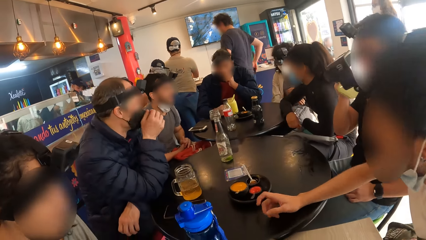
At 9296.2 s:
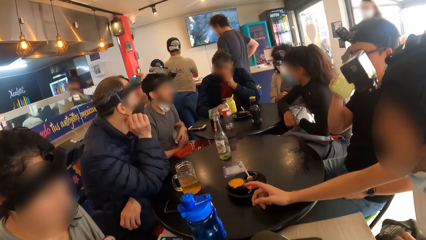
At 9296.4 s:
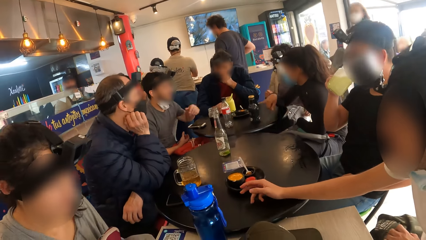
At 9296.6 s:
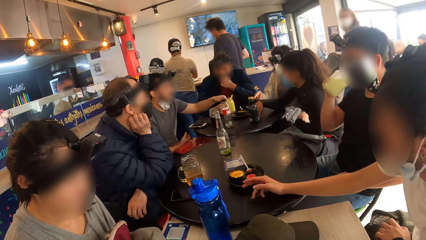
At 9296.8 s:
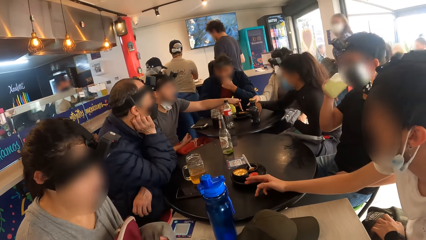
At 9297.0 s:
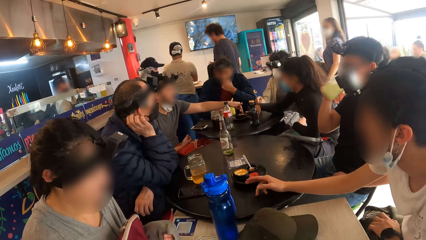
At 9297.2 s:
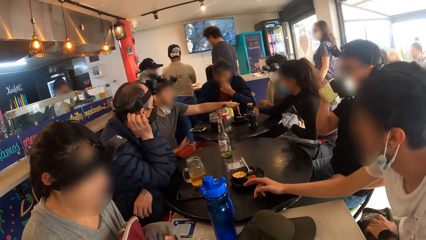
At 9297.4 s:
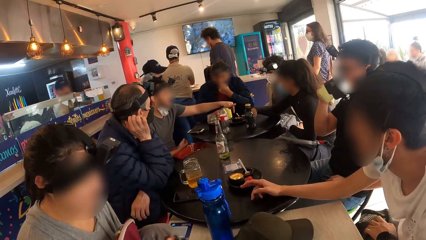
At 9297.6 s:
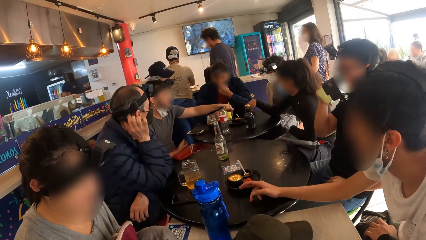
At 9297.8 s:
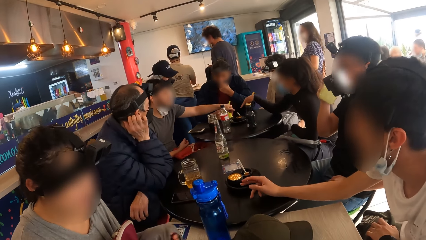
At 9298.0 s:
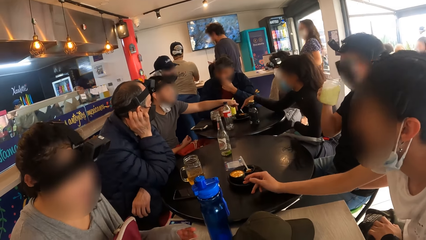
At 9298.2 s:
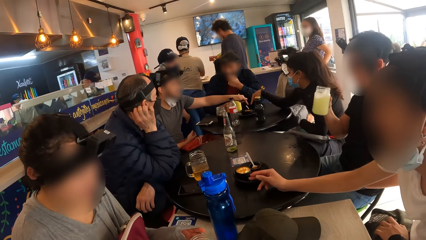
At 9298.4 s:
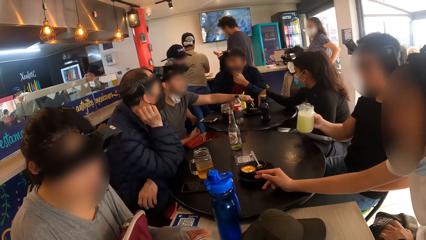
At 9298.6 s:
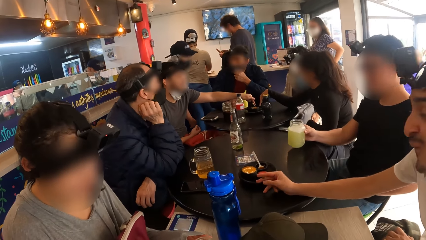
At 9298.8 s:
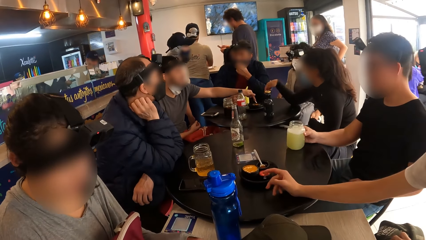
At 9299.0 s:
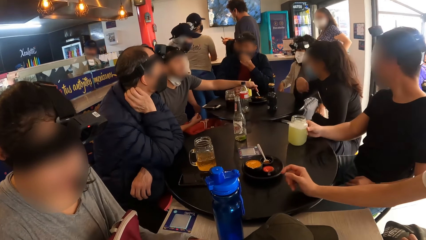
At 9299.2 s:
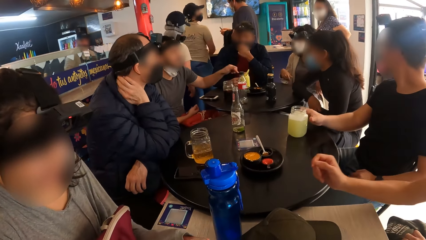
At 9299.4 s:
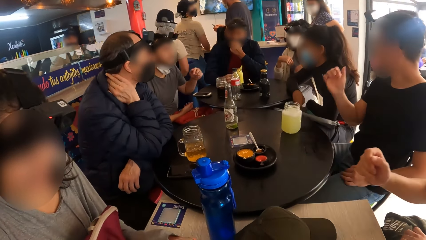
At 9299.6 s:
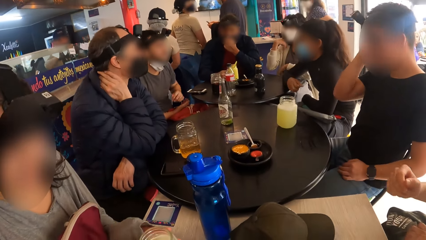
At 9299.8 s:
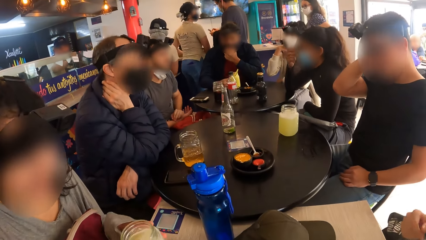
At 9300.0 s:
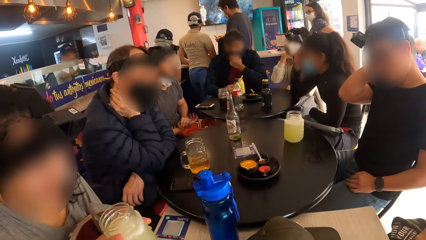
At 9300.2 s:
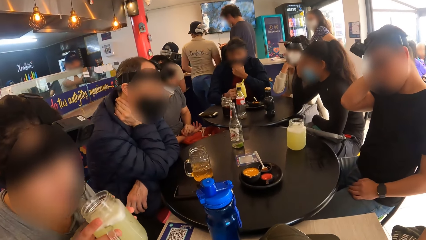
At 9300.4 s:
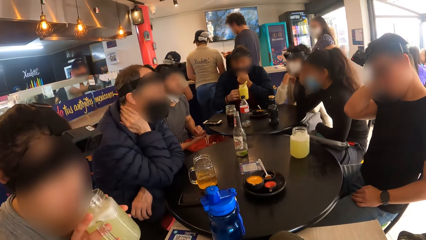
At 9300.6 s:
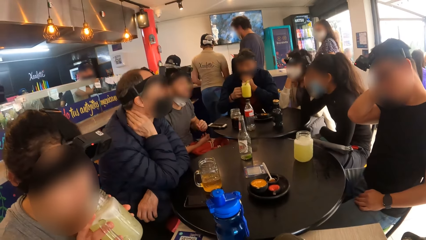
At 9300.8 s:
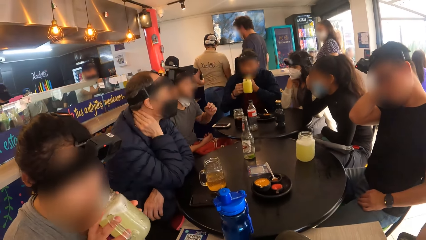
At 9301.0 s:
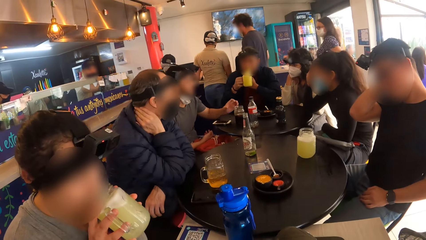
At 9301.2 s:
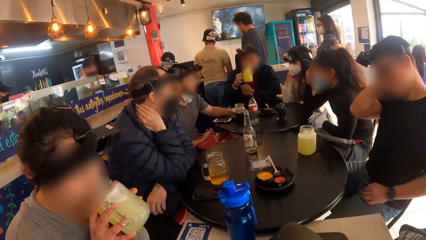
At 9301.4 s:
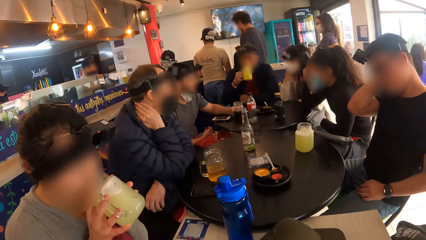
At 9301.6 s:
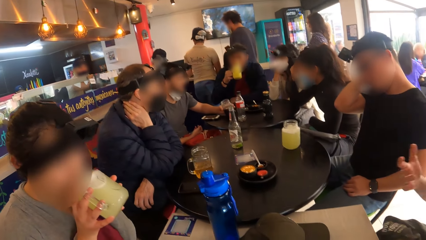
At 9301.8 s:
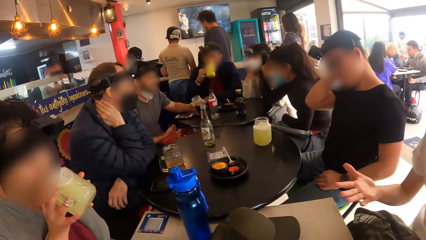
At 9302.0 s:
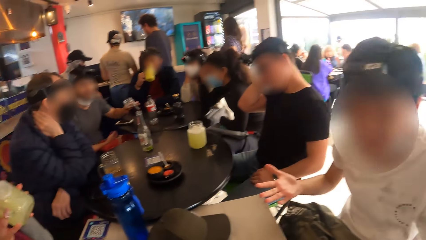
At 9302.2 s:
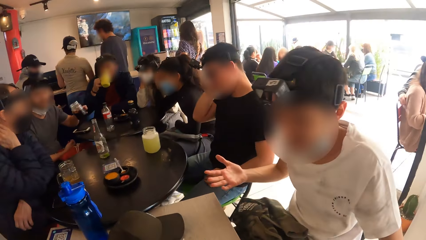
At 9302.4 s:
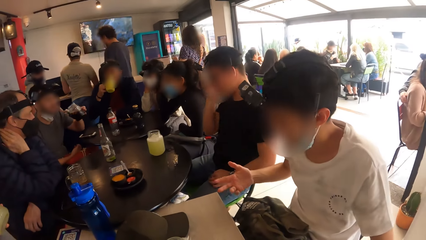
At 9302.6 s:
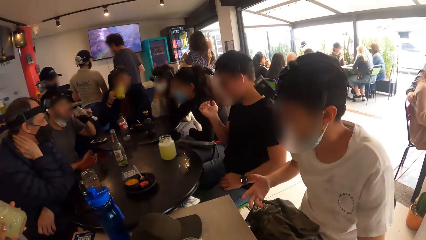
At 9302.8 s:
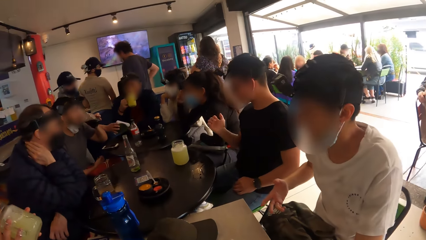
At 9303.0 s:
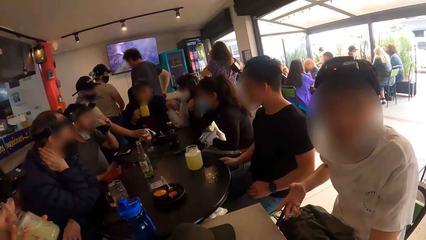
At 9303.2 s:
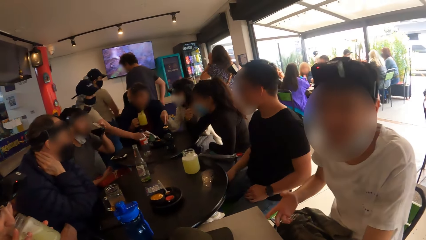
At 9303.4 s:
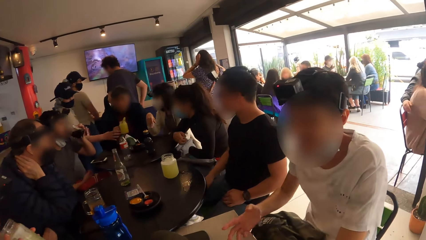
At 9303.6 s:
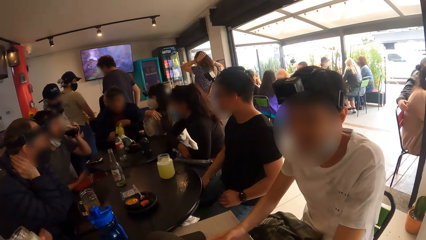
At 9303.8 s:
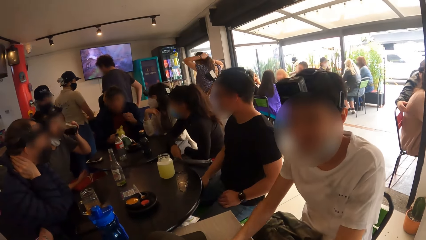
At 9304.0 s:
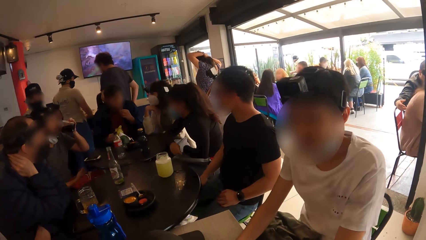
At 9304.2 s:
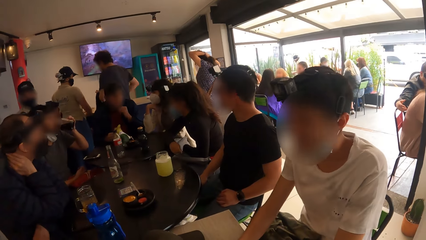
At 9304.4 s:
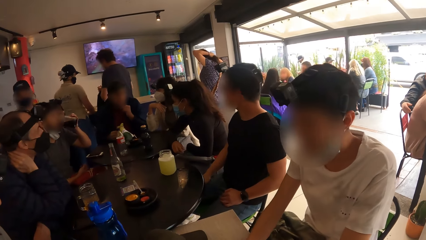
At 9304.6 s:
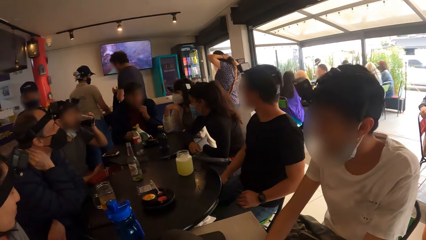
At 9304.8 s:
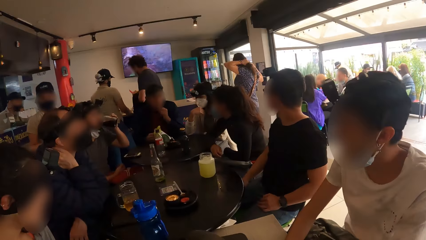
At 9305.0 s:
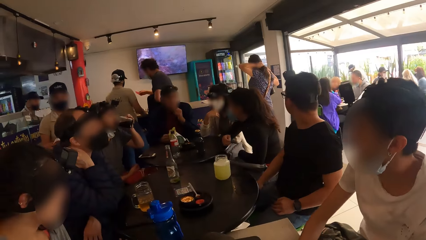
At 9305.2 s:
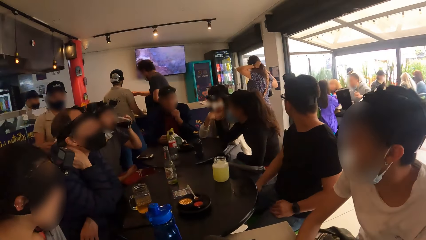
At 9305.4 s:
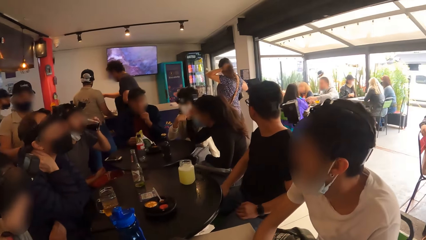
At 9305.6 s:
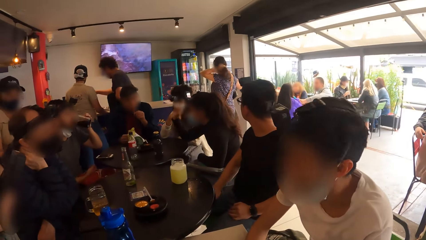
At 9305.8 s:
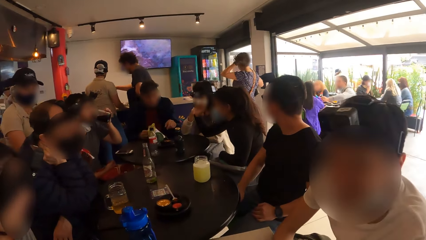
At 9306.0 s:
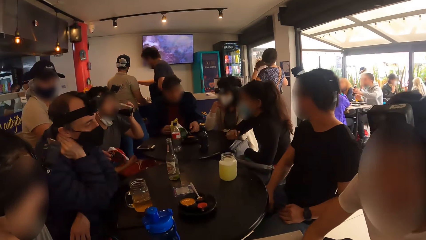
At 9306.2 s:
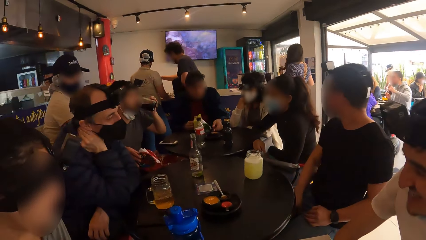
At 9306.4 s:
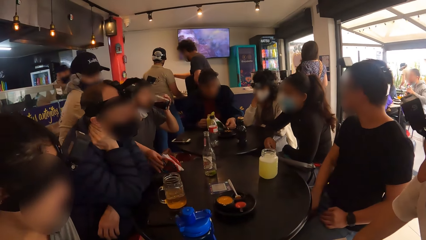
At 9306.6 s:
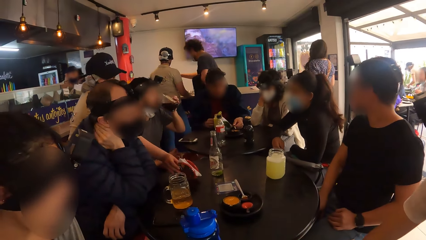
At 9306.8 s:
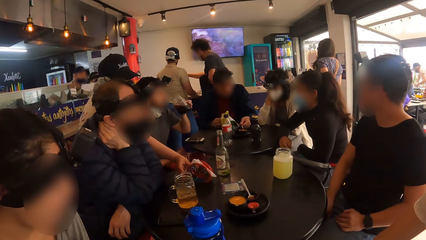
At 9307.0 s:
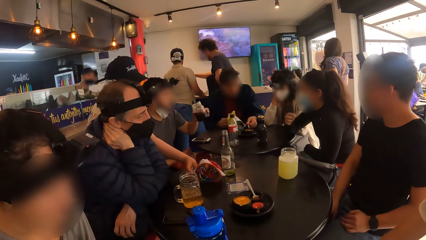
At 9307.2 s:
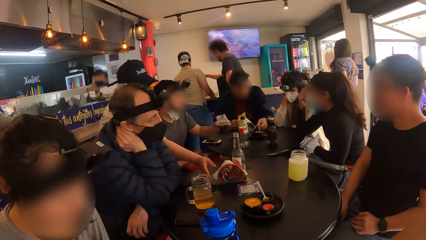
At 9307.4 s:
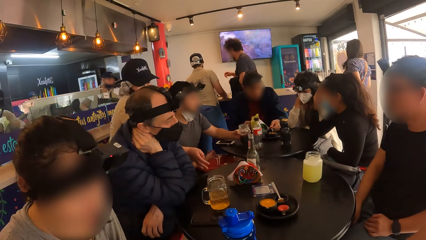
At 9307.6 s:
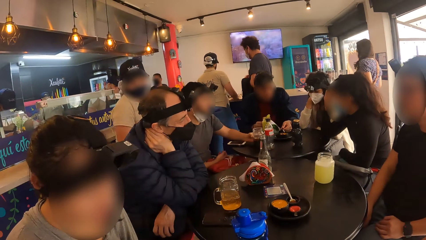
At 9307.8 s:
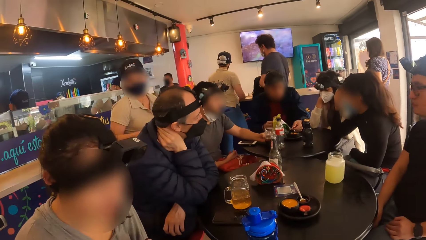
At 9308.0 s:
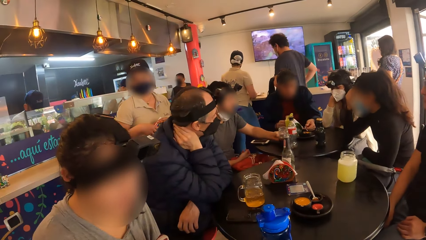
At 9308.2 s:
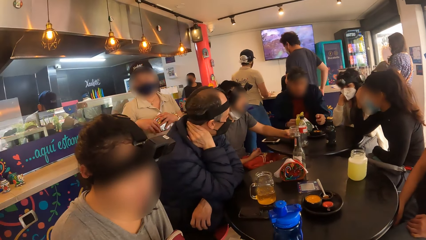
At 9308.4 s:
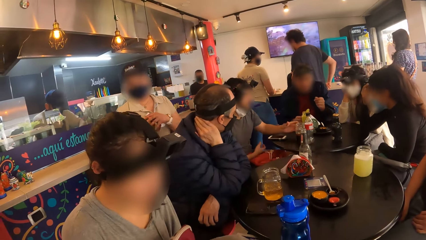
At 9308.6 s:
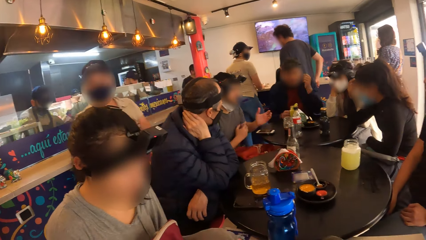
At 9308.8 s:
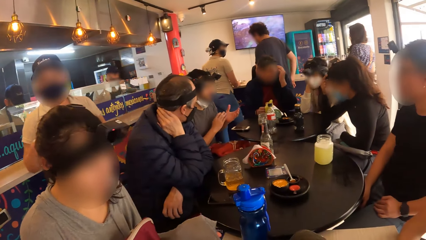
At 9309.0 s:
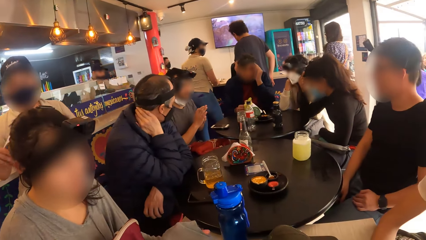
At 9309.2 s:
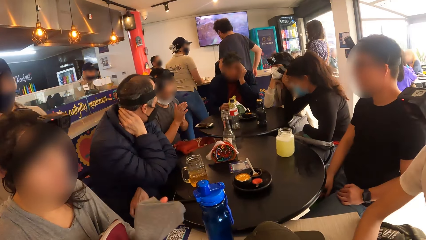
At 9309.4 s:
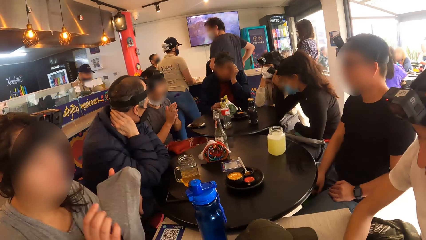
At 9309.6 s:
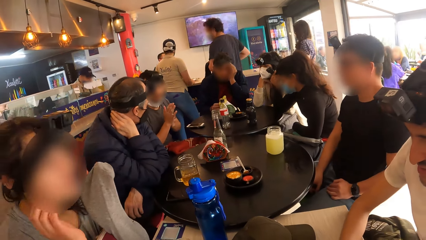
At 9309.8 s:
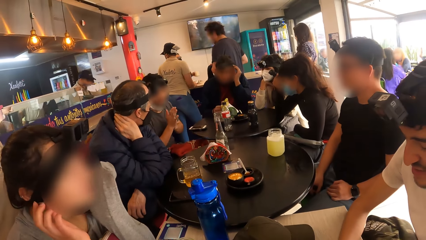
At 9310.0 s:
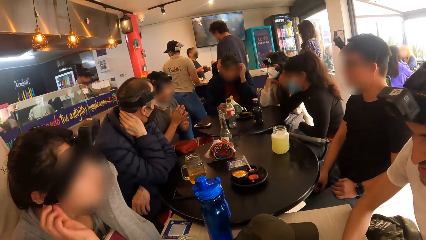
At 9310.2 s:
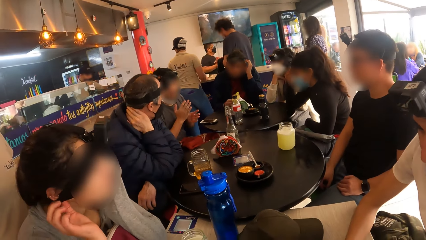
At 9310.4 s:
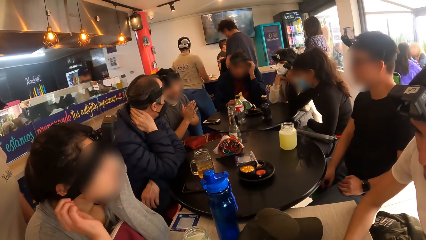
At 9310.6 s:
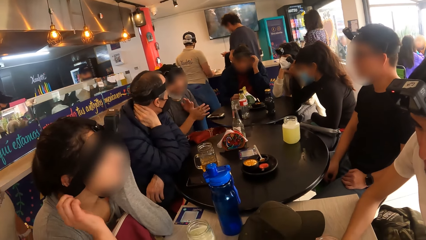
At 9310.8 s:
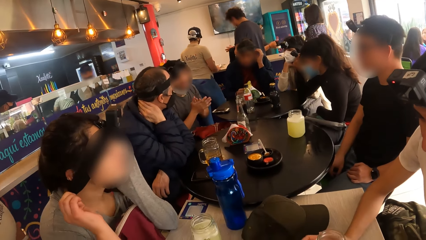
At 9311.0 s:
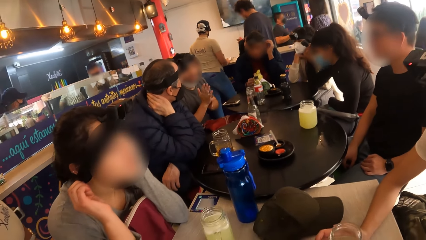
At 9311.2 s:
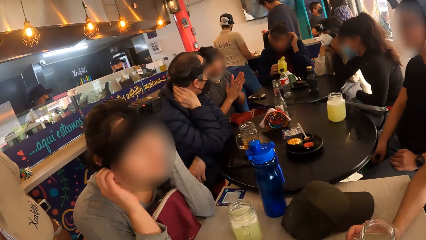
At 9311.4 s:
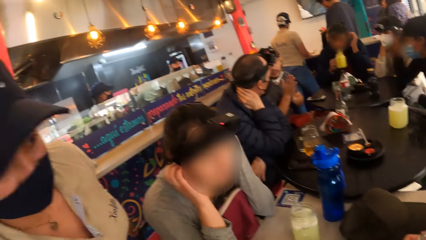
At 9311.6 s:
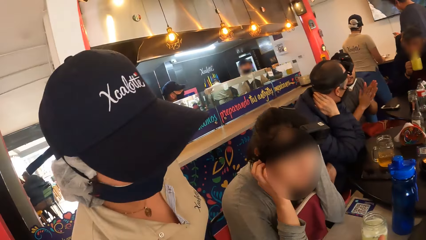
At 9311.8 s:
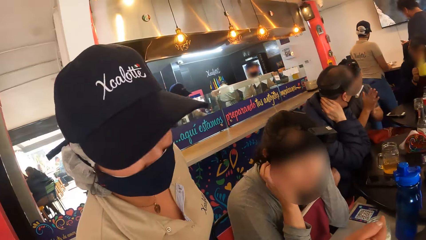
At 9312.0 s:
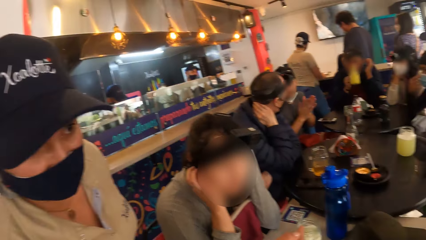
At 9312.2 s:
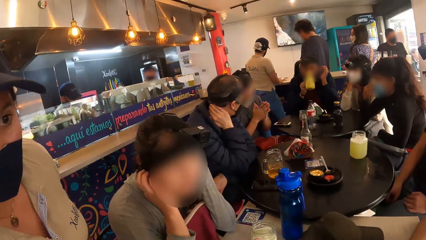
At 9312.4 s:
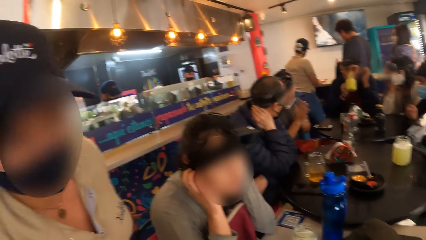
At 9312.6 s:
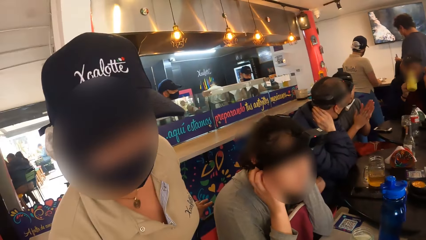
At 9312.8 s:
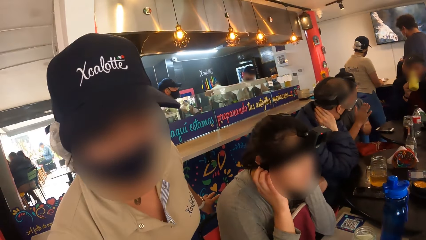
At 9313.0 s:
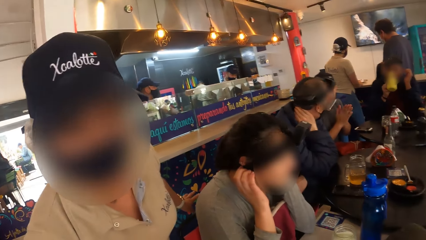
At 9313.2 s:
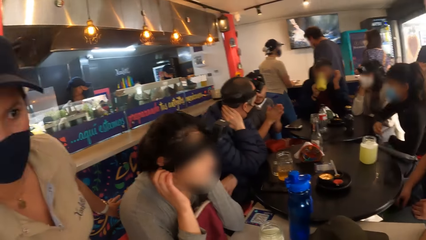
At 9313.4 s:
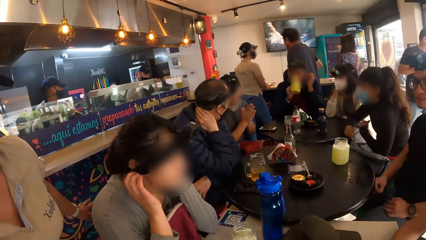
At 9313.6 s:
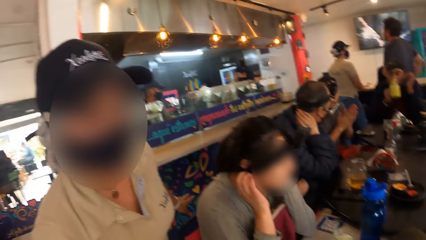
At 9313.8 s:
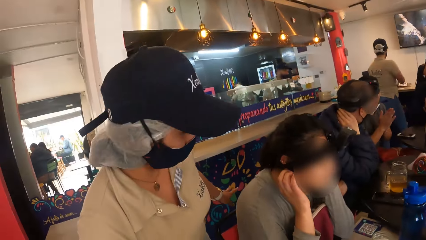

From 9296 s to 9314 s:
A man touches a spoon in the plate of cookies on the table with his right hand. A woman picks the jar of beer on the table with both hands. Another man picks the jar of juice from the table with his left hand. The woman drinks from the jar of beer with her right hand. The second man drinks from the jar of juice with his left hand. A third man picks the jar of cola from the table with his left hand. The first man interacts with the camera wearer. The third man drinks from the jar of cola with his right hand. The second man drops the jar of juice on the table with his right hand. A waiter drops a serviette holder on the table with her right hand. The third man drops the jar of cola on the table with his left hand. The woman adjusts her head camera on her head with both hands. Another waiter interacts with the camera wearer.
